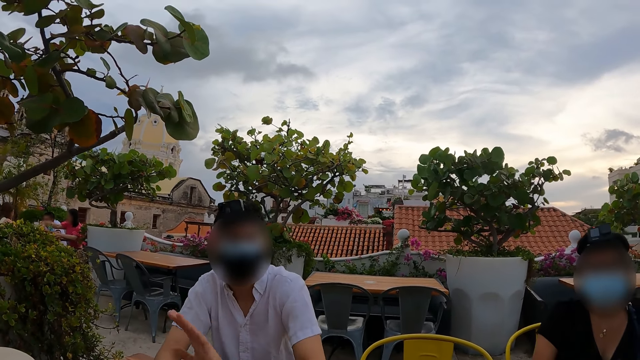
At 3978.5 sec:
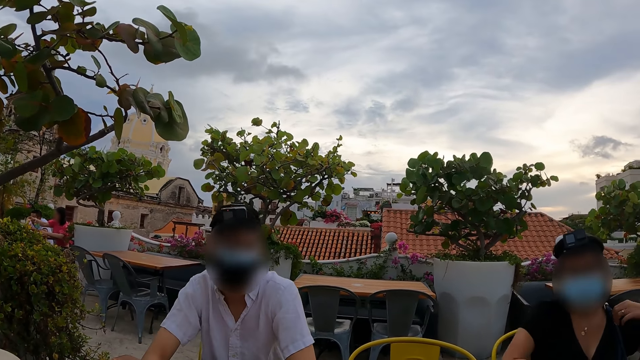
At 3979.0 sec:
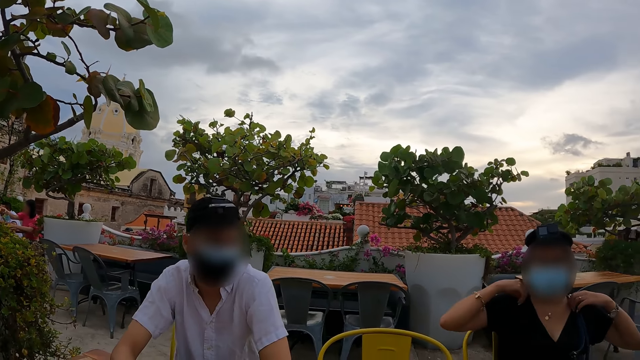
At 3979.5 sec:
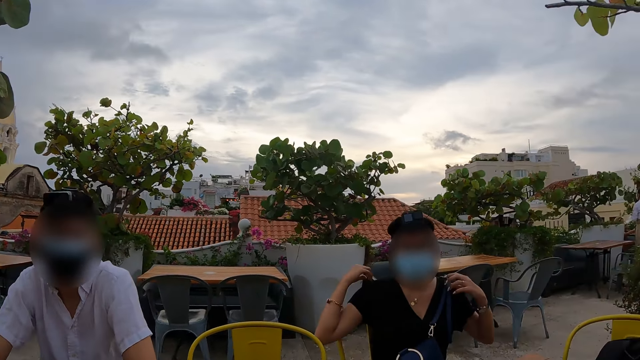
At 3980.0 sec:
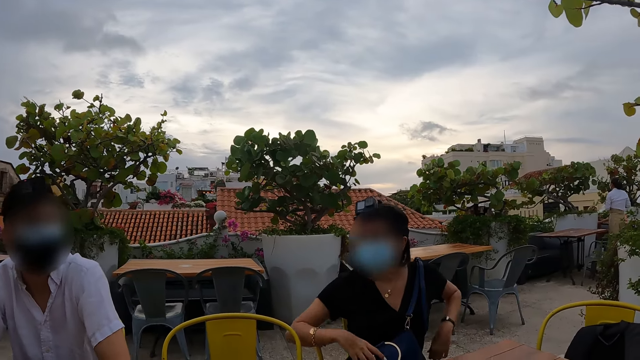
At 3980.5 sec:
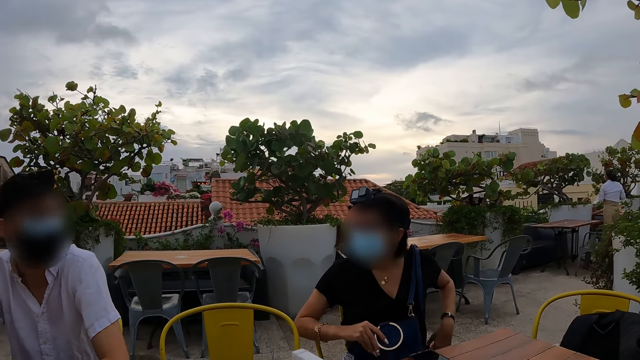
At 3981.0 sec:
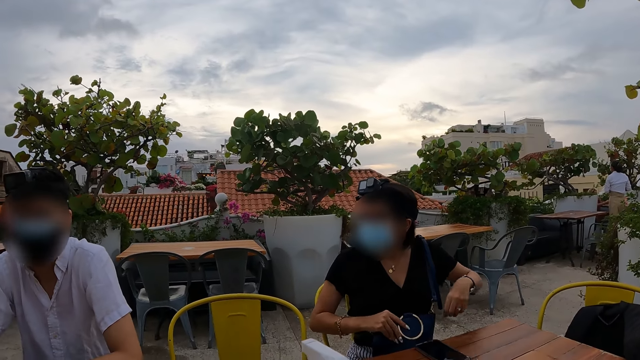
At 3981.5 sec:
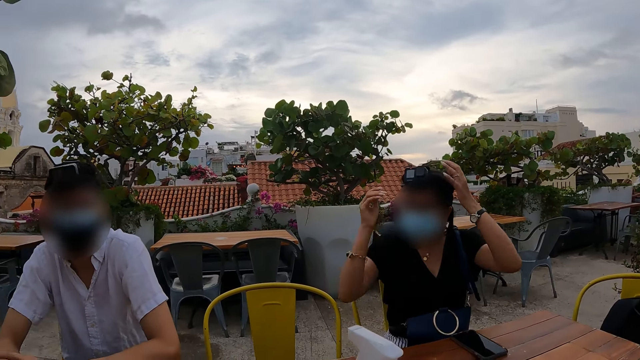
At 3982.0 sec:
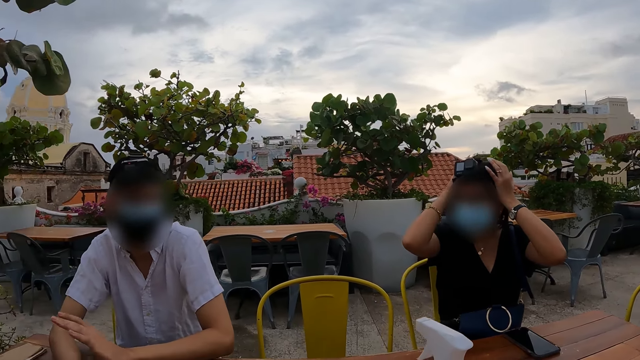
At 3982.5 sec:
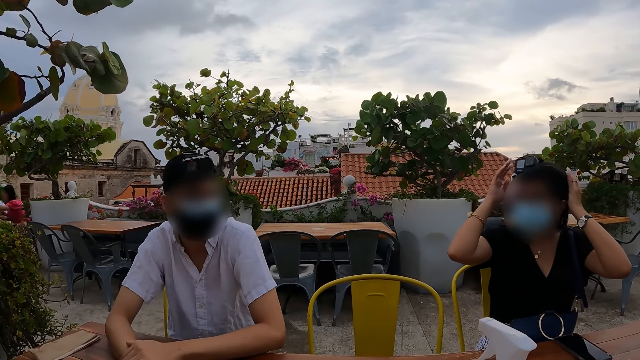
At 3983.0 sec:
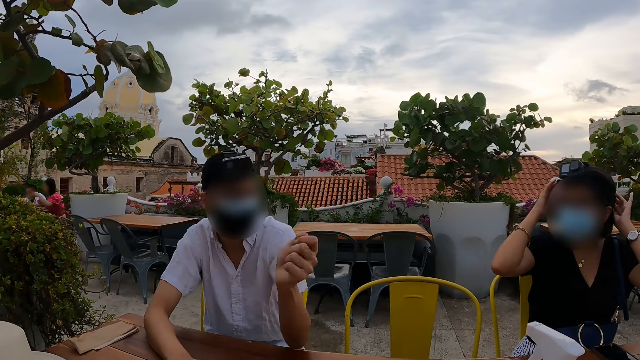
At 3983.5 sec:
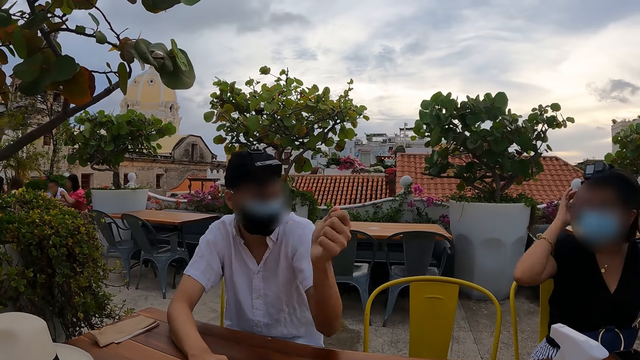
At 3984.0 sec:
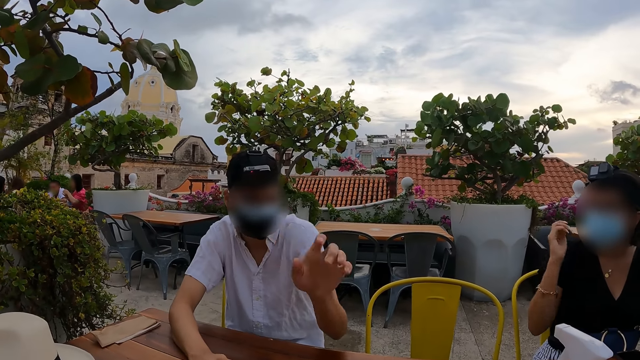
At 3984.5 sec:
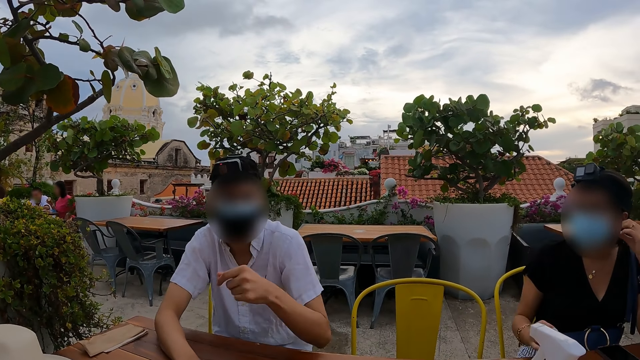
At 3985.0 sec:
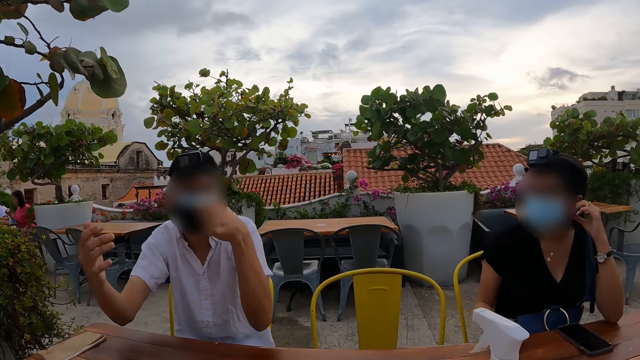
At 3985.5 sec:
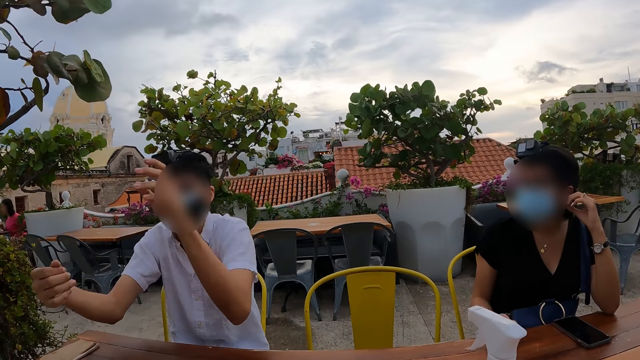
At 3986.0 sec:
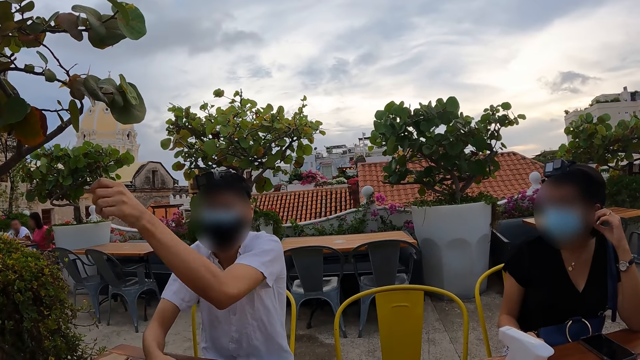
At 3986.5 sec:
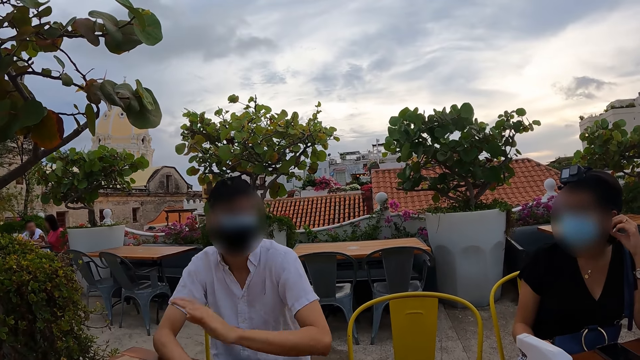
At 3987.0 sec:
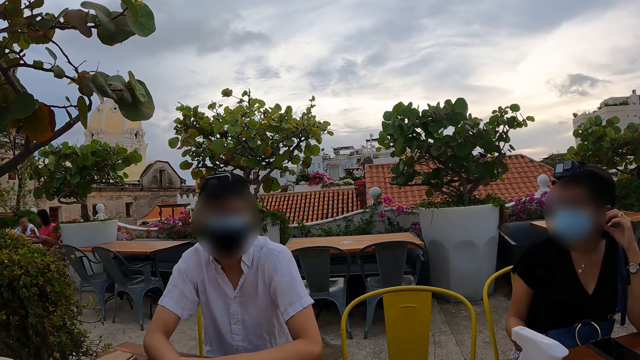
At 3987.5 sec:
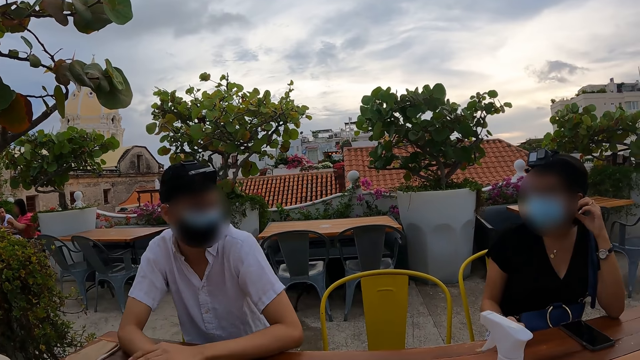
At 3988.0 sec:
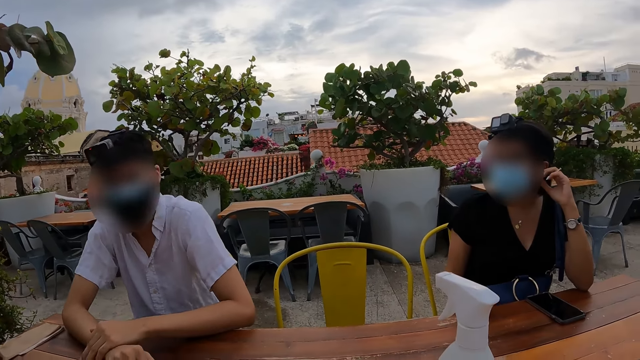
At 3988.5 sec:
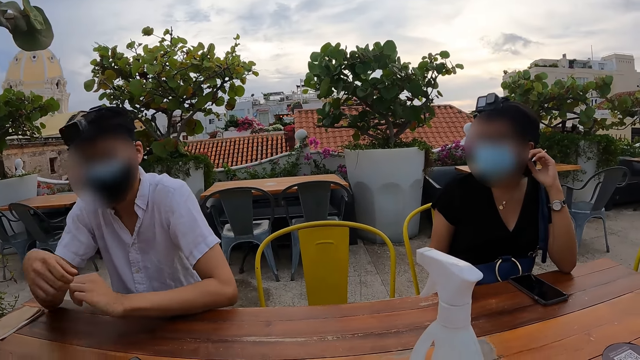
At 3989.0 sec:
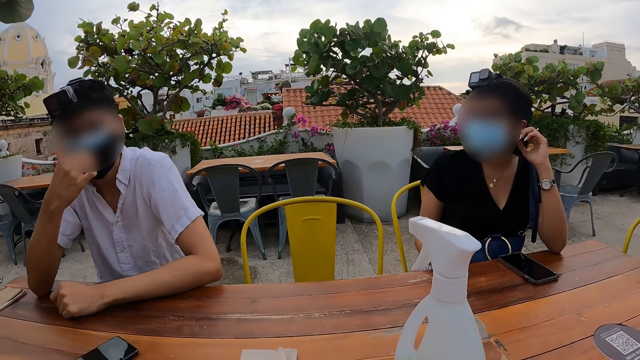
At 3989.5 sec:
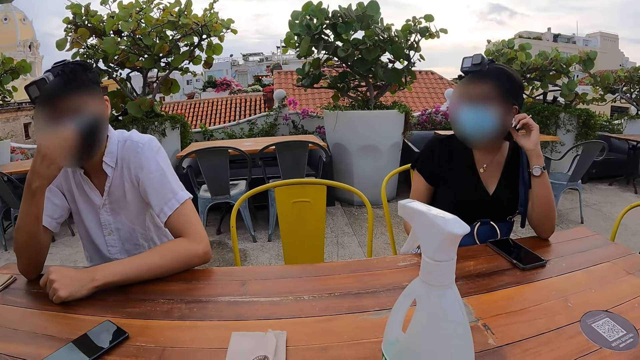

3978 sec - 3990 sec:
The camera wearer moves his body.

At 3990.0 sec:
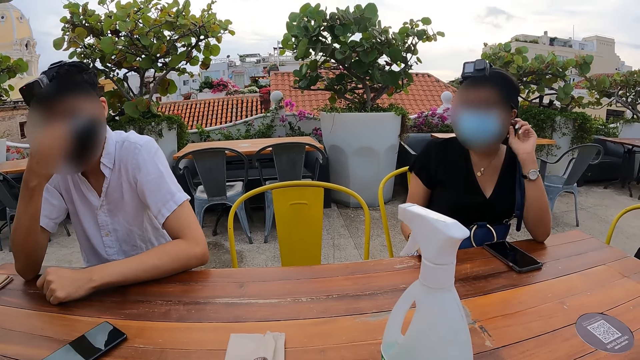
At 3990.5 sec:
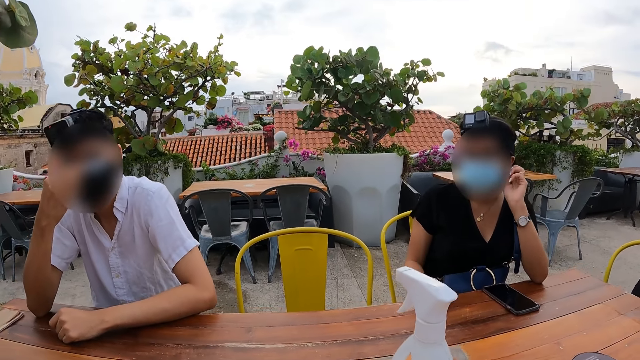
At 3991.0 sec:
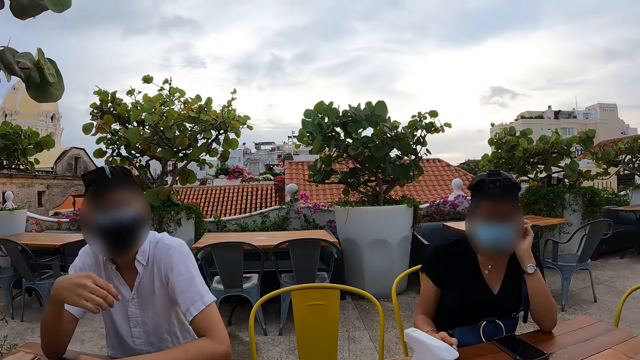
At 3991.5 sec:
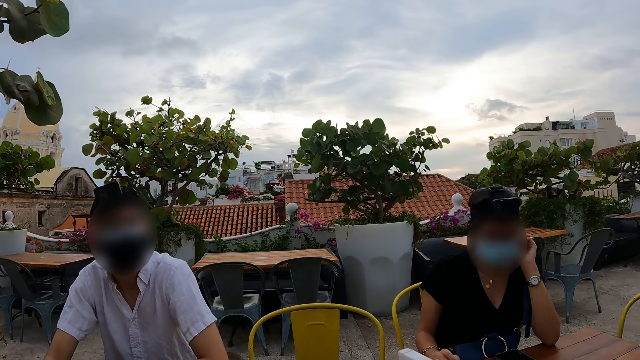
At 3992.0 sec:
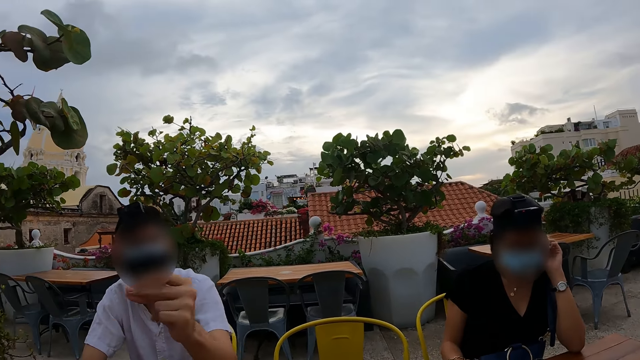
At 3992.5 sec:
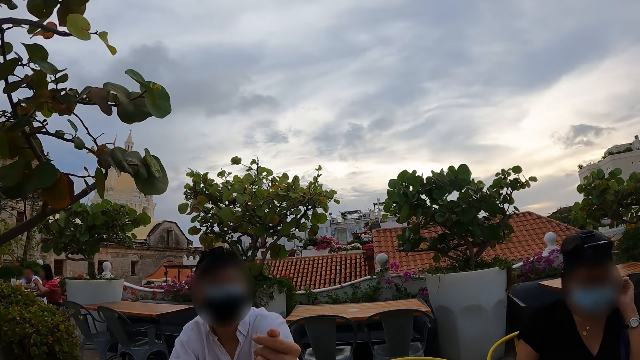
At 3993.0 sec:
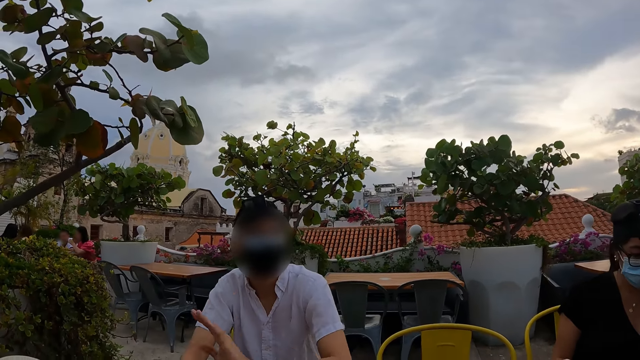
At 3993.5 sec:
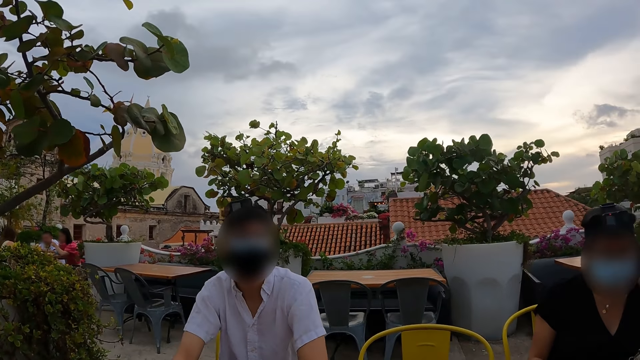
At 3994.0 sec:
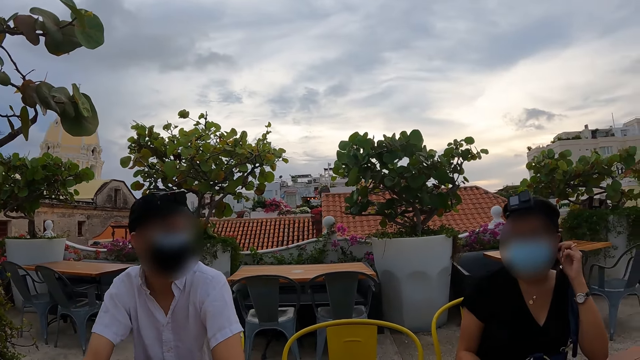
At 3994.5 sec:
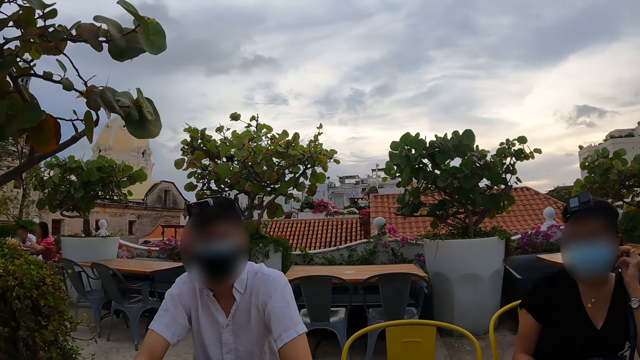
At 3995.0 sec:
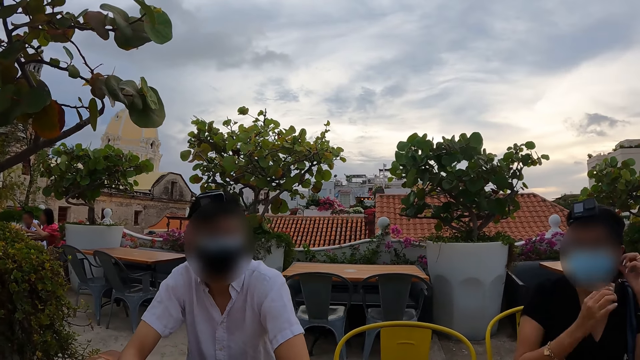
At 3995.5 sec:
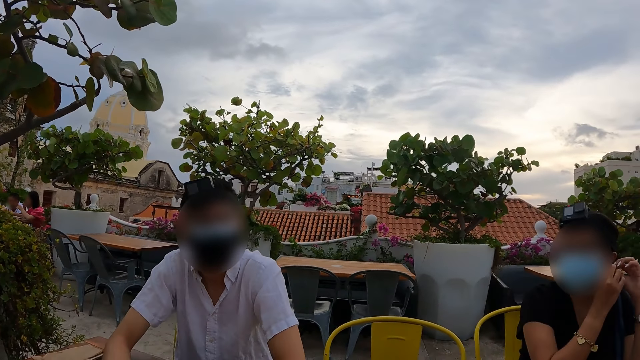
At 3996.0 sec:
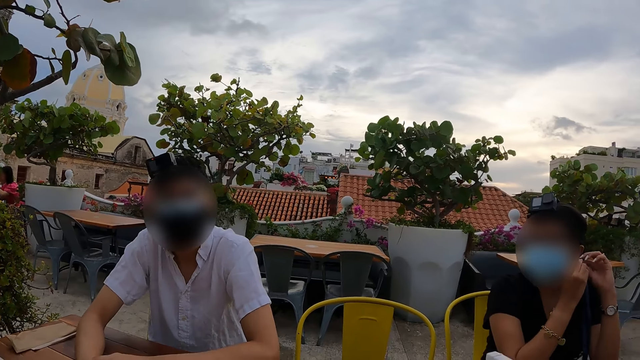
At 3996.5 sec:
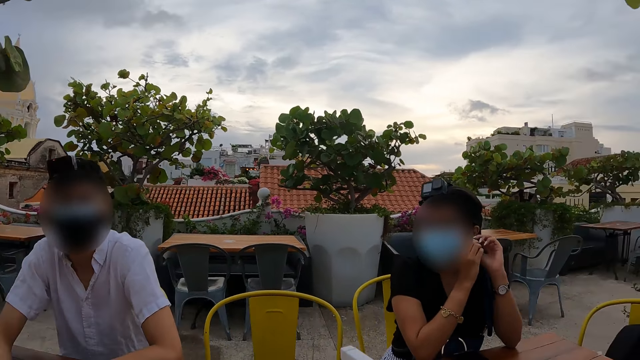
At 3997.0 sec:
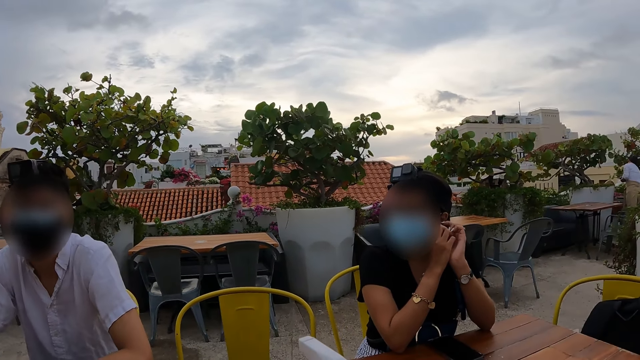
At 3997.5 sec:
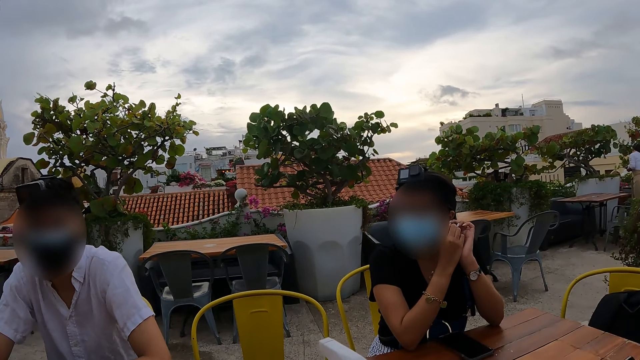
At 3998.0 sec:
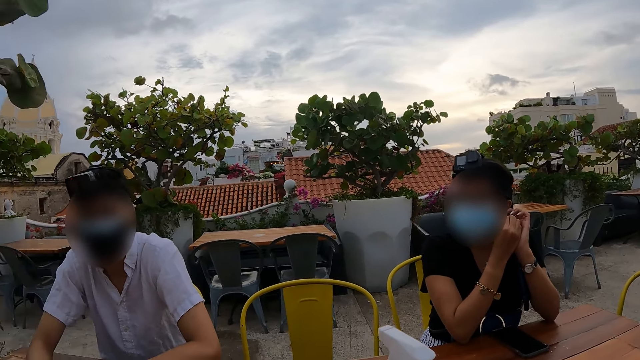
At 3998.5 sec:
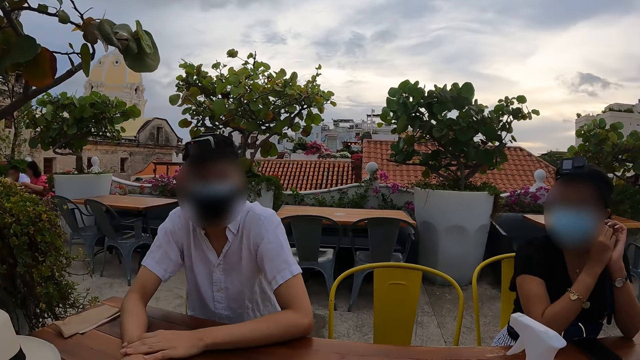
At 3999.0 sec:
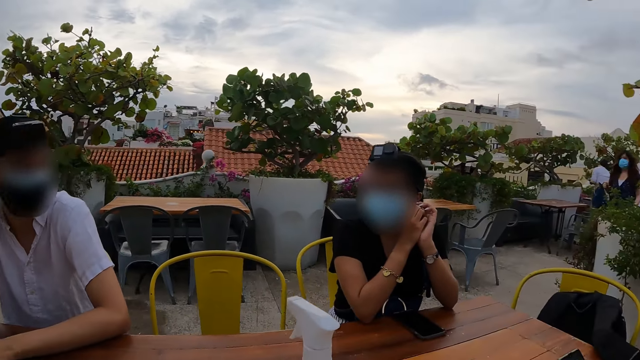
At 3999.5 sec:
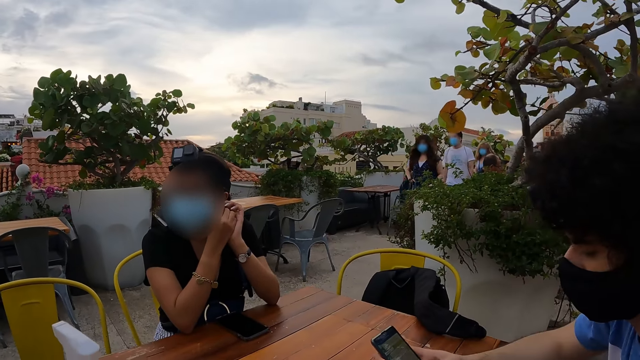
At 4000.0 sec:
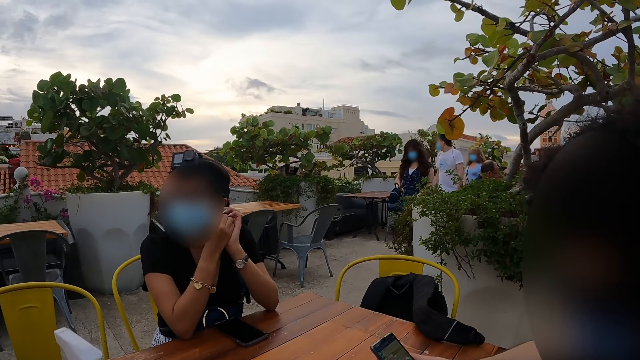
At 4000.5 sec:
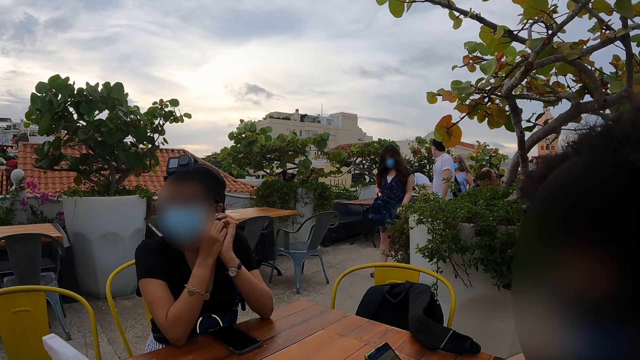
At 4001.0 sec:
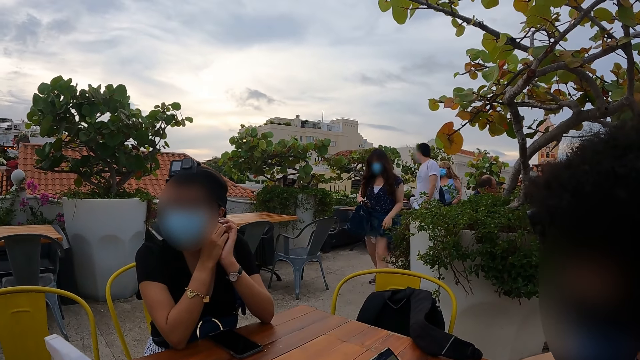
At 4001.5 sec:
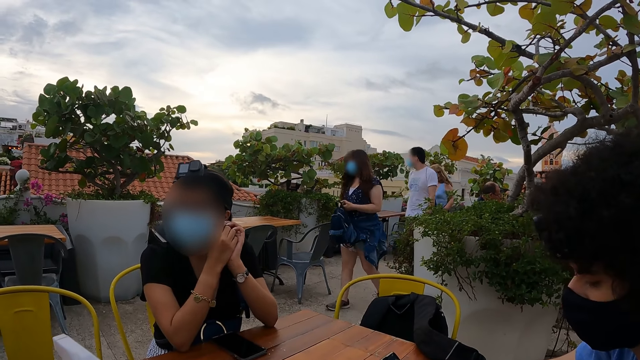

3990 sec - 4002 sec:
The camera wearer looks around.
